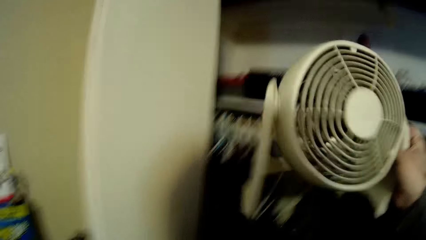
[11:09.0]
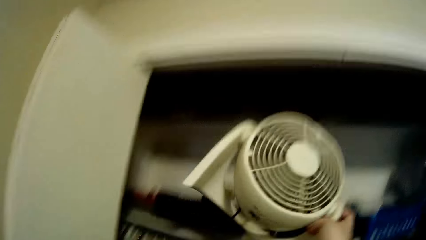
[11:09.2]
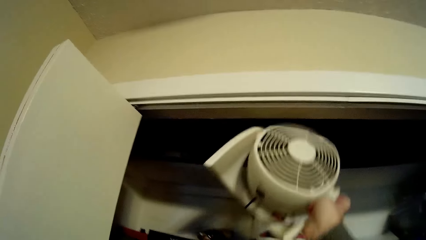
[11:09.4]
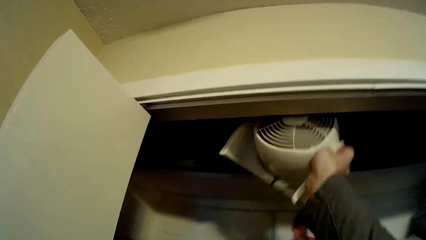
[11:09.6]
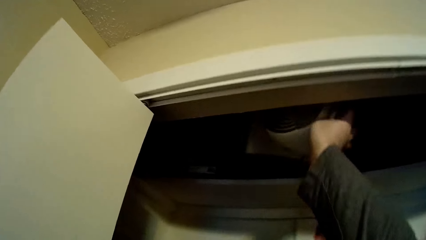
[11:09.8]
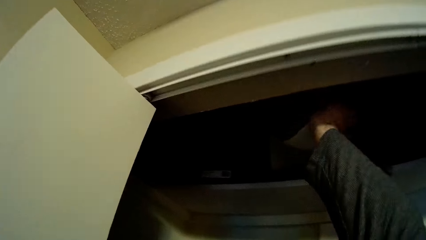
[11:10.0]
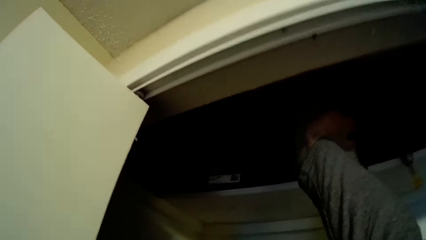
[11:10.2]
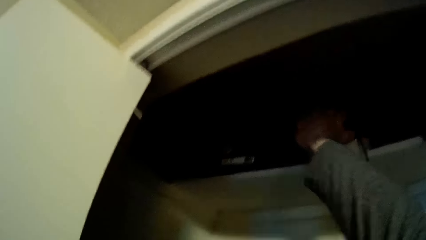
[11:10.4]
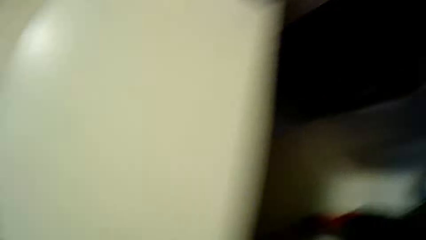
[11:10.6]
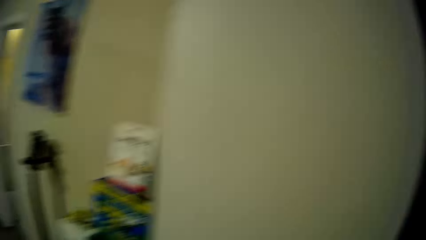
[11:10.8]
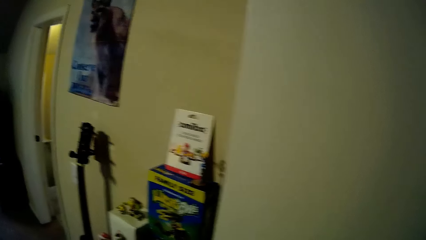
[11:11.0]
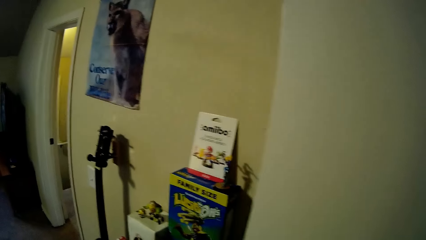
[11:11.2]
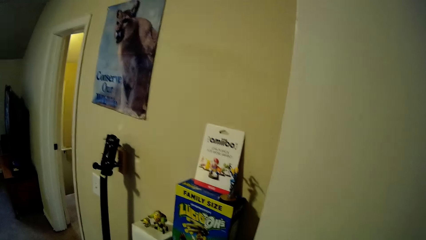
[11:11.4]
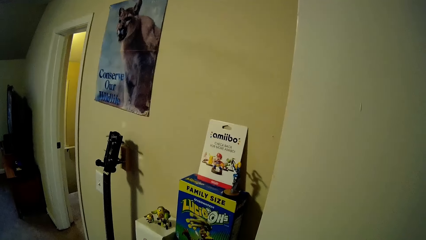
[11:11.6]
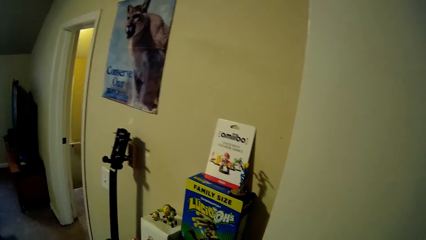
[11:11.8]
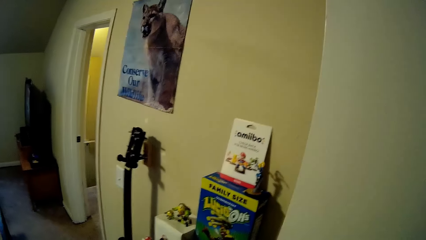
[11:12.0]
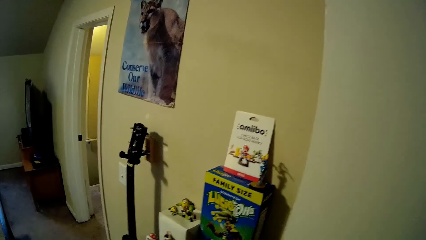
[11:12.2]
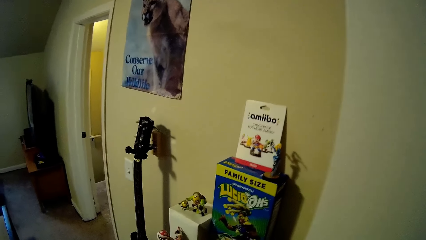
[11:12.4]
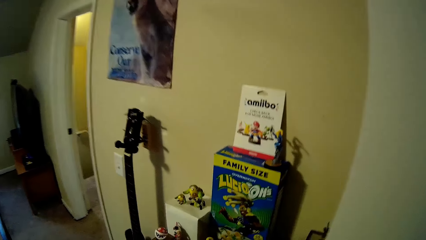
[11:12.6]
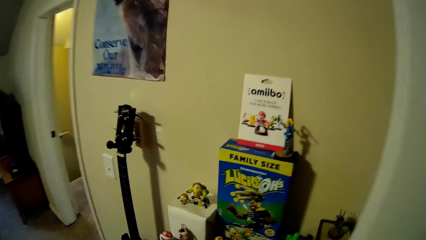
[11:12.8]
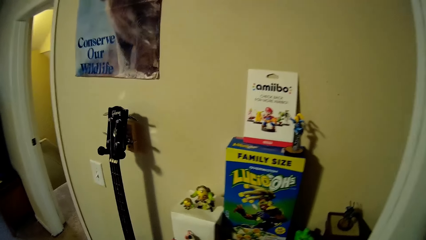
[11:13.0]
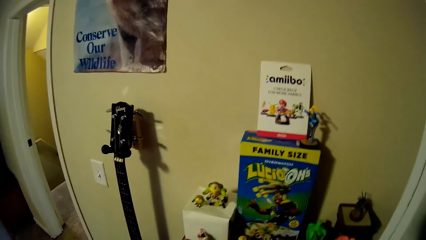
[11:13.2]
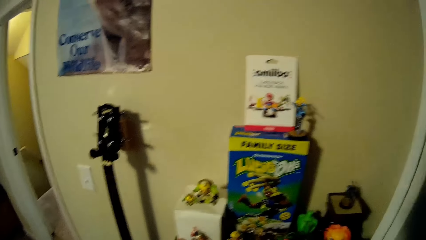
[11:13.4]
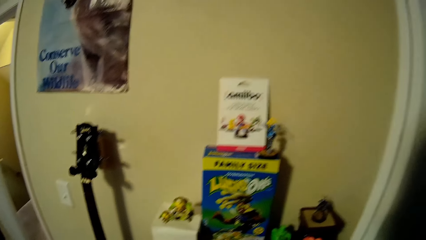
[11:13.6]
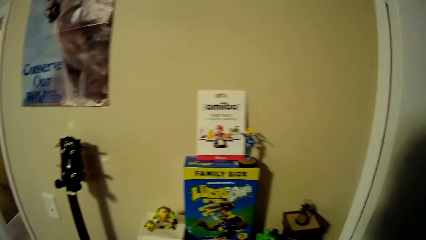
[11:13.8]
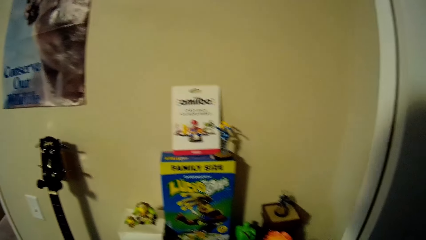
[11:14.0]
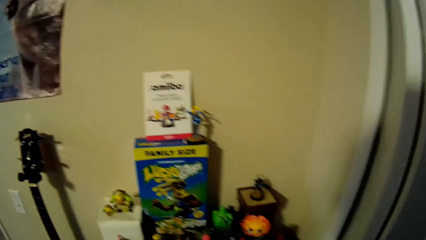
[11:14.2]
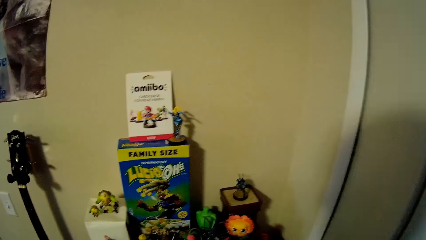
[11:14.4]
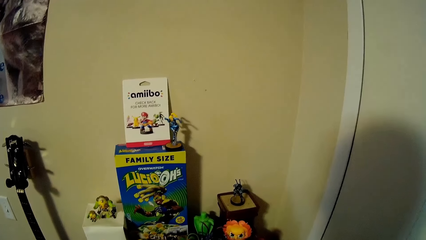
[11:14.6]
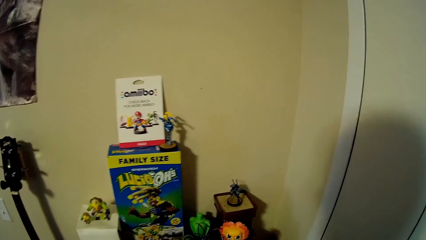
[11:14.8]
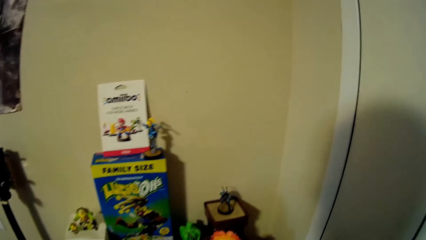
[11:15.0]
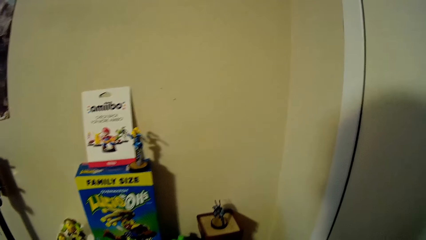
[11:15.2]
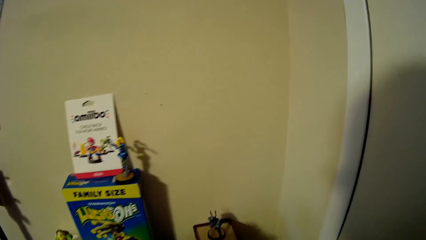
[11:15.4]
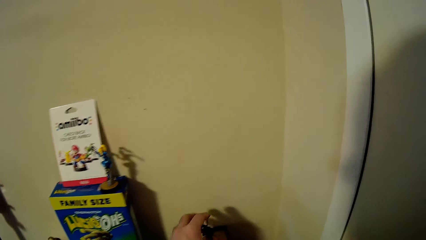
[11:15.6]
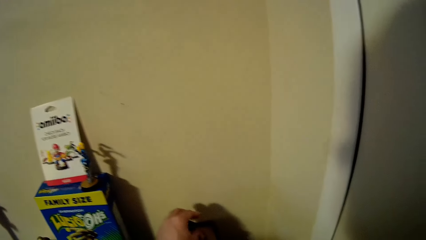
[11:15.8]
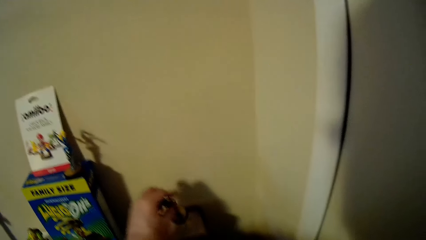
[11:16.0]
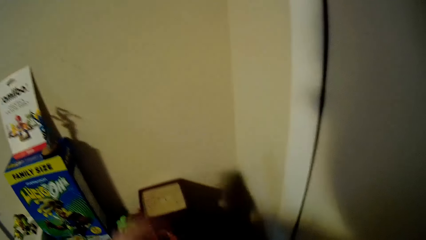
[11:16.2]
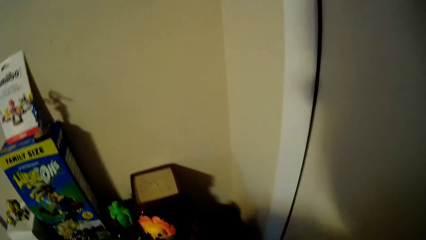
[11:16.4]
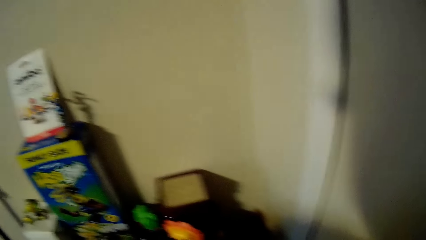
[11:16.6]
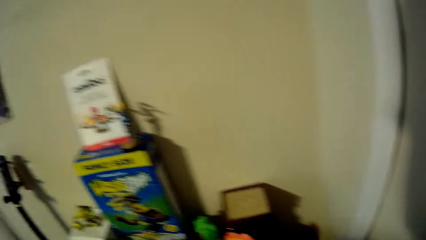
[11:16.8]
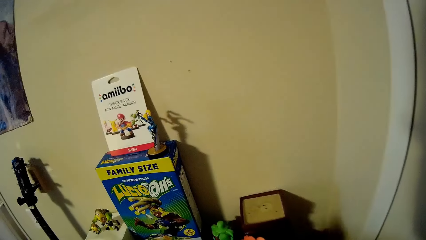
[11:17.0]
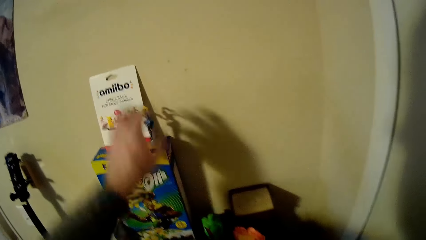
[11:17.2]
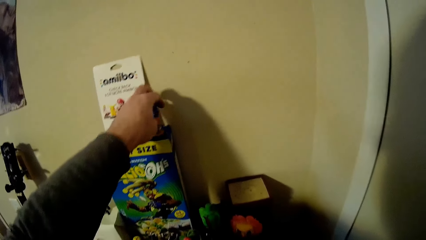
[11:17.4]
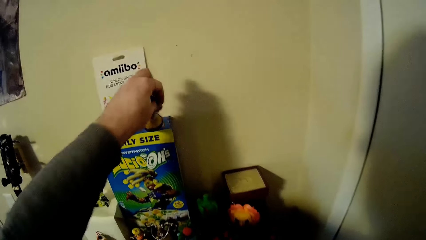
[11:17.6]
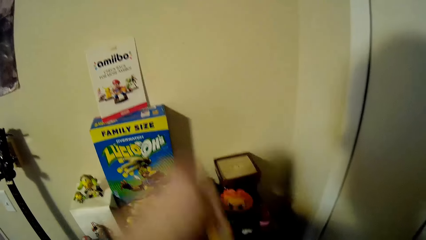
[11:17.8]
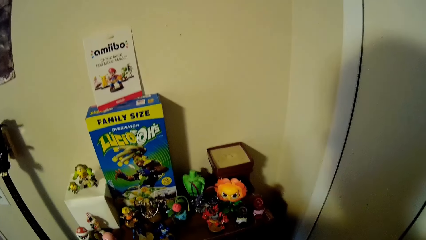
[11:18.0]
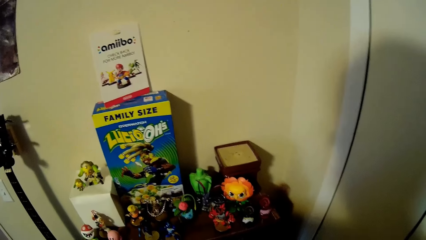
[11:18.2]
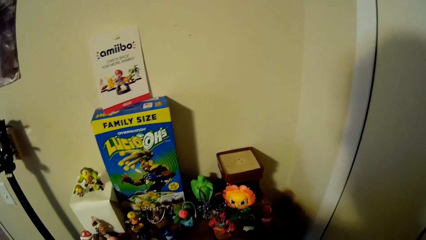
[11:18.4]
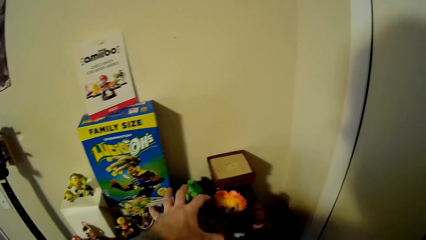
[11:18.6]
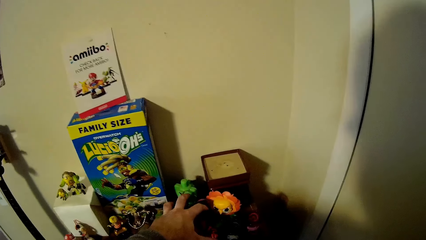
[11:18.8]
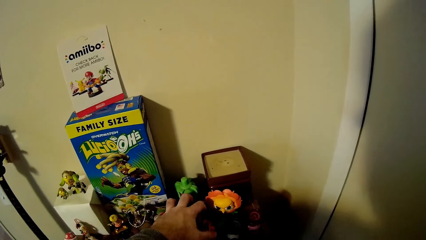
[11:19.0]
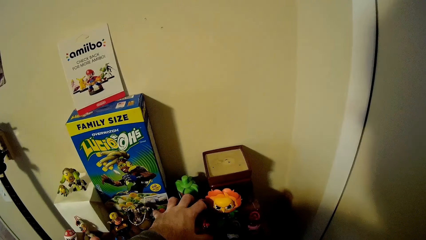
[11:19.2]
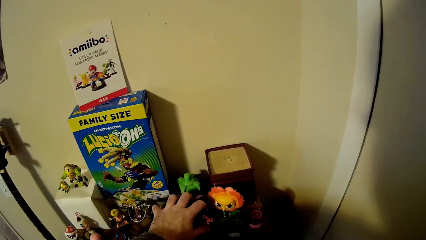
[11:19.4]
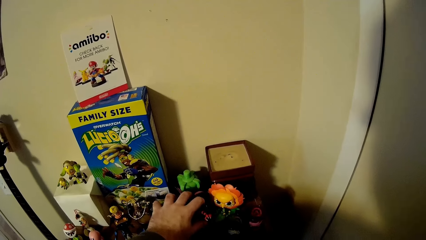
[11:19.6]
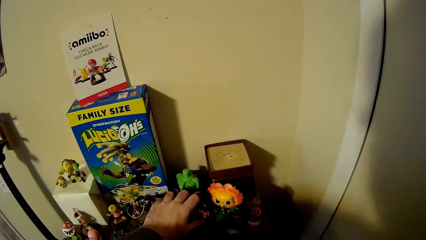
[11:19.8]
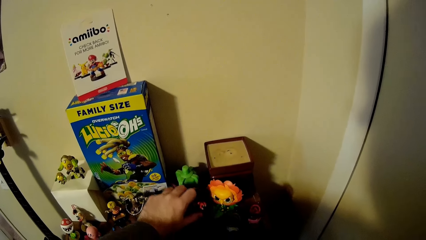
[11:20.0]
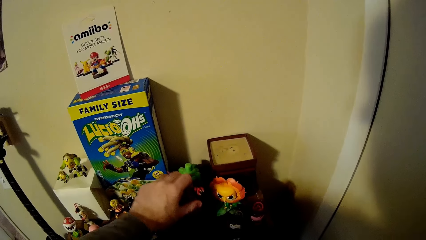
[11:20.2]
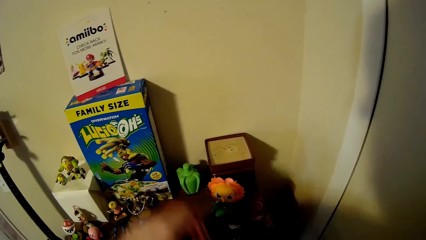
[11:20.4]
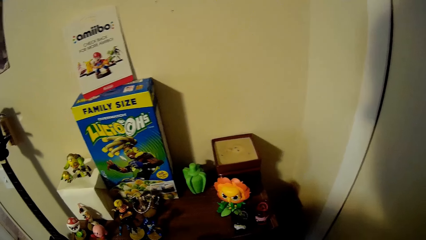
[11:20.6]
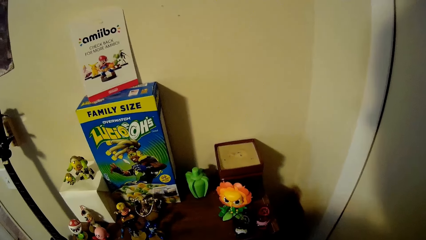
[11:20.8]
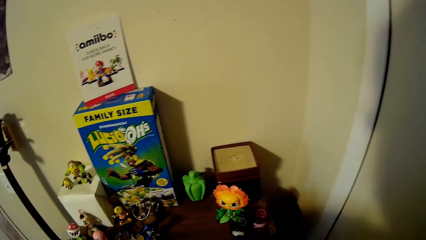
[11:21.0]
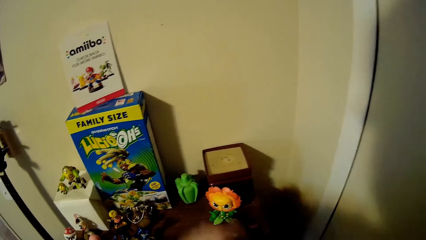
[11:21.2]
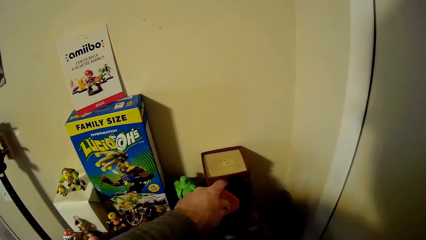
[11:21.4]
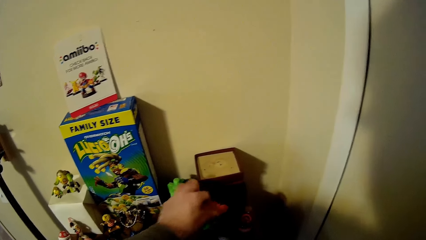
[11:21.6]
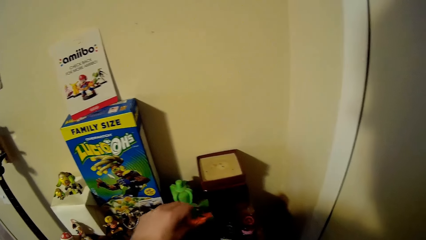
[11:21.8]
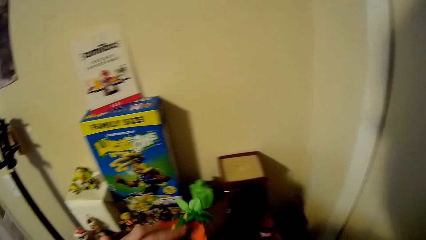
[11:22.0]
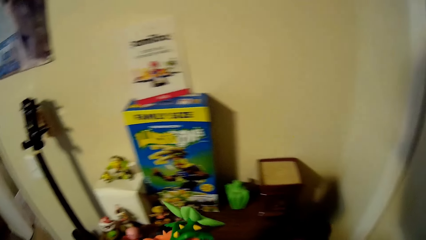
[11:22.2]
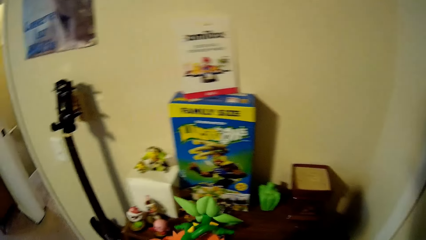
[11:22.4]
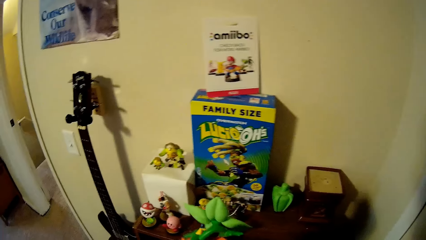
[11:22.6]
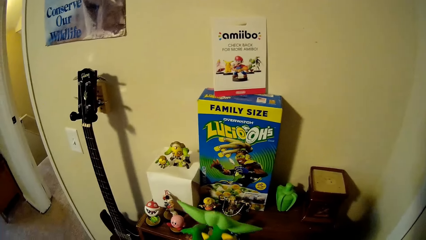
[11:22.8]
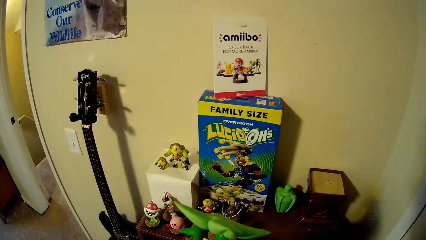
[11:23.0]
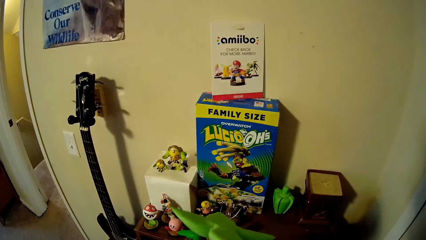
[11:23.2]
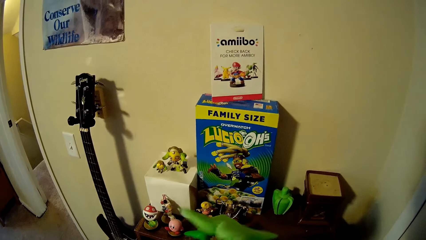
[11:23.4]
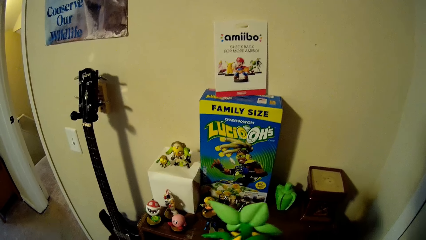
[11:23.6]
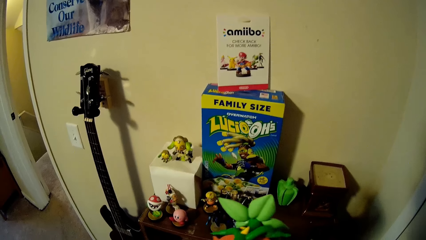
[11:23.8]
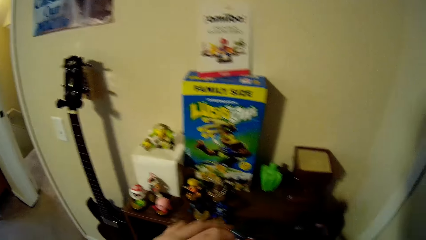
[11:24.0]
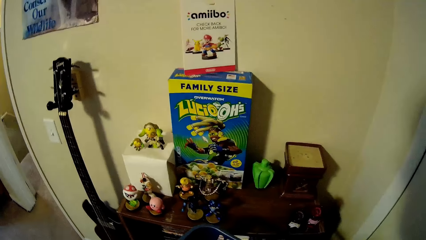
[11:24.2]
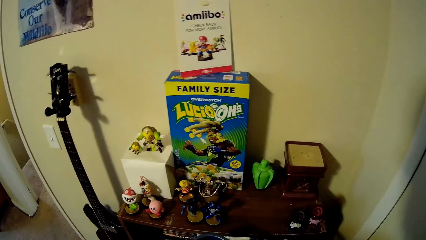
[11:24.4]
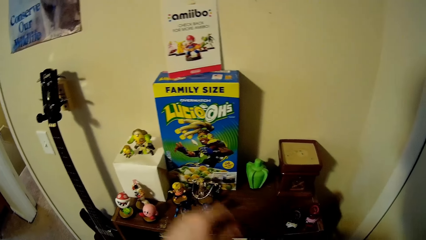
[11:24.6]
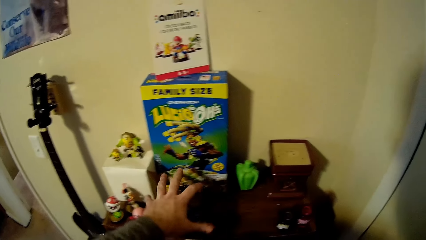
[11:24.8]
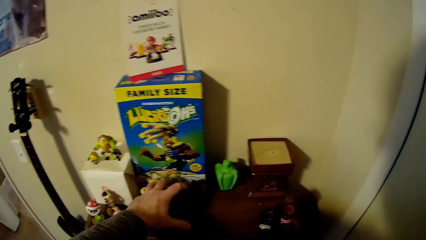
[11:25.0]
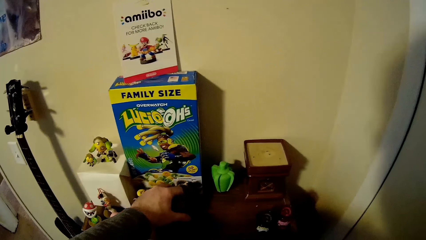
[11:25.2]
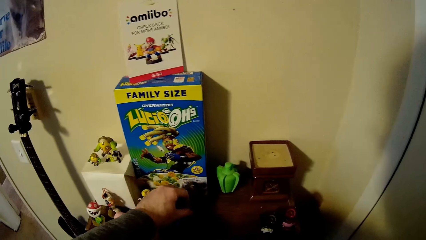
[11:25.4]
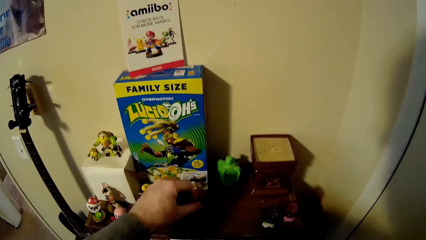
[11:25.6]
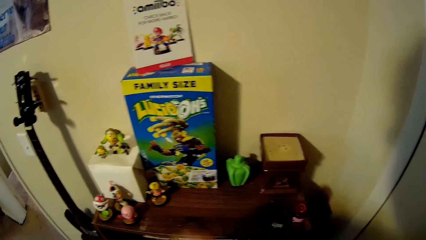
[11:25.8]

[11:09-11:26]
The camera wearer puts the electric room heater on the shelf. He walks around a room. He looks around the room. He closes a closet door. He picks dolls from the surfaces. He picks up a crafted wood from a table. He picks up a toy from a box. He holds the toy with his hands. He picks up toys from the table, puts the toys in a tray, picks up toys from the table, puts the toys in the tray and picks up toys from the table.
